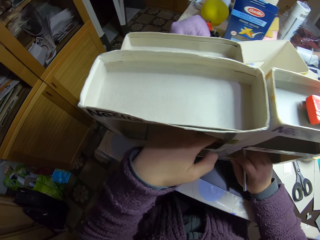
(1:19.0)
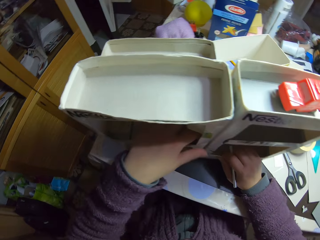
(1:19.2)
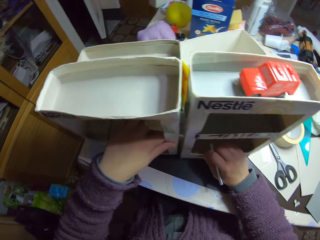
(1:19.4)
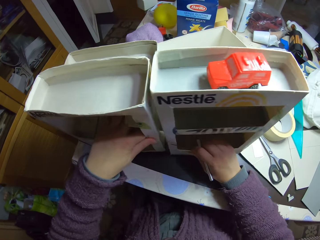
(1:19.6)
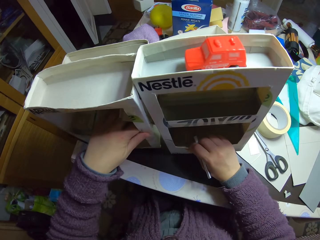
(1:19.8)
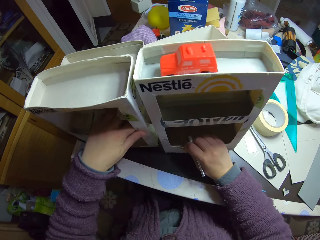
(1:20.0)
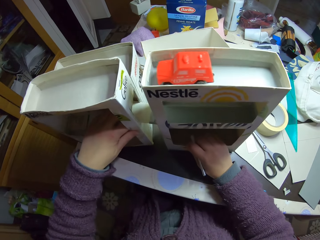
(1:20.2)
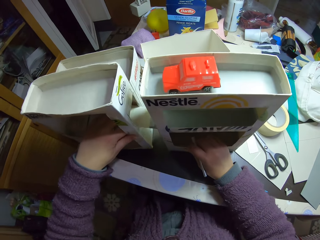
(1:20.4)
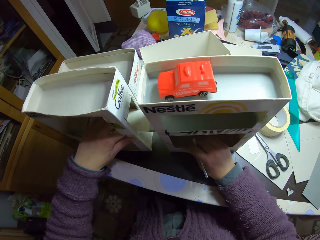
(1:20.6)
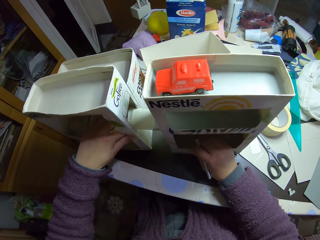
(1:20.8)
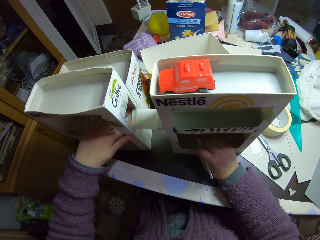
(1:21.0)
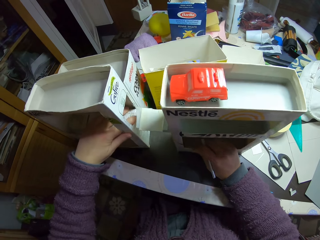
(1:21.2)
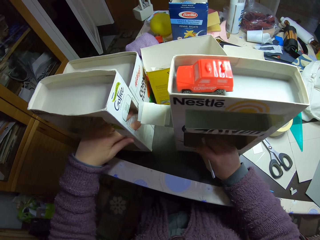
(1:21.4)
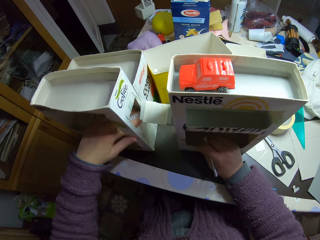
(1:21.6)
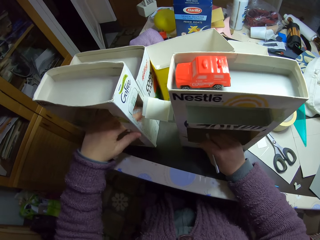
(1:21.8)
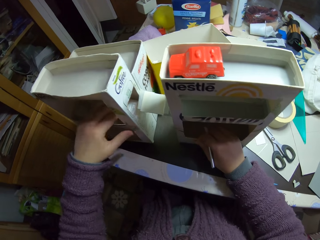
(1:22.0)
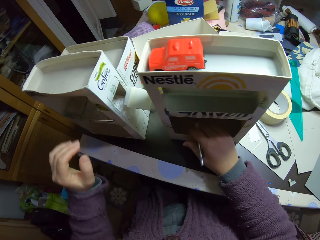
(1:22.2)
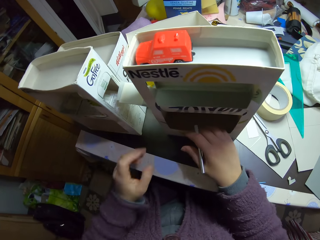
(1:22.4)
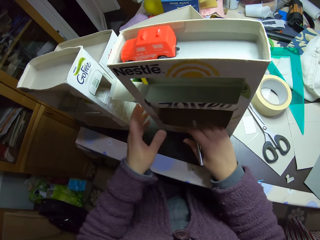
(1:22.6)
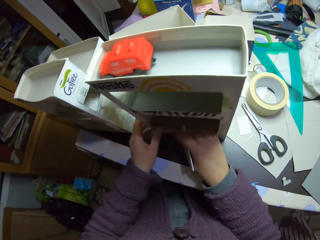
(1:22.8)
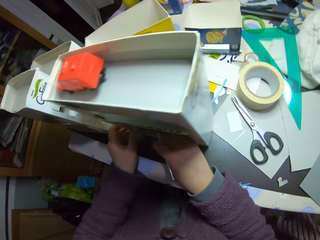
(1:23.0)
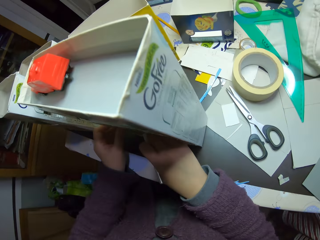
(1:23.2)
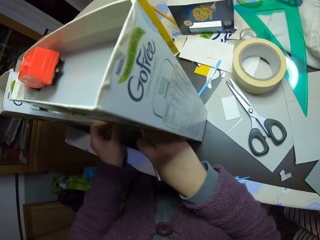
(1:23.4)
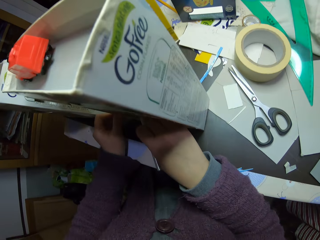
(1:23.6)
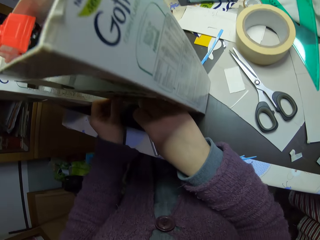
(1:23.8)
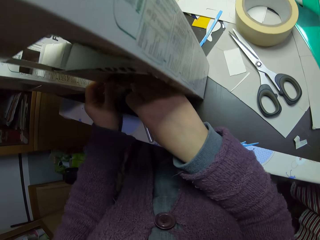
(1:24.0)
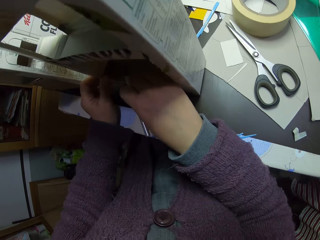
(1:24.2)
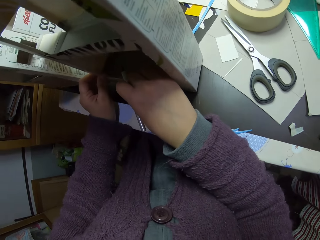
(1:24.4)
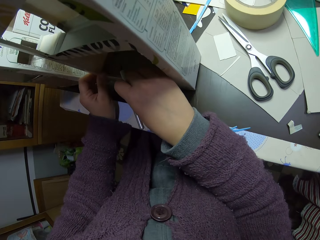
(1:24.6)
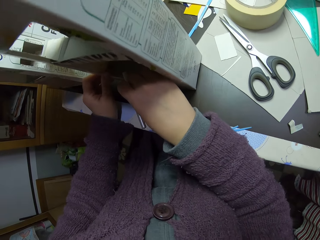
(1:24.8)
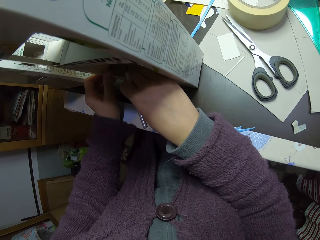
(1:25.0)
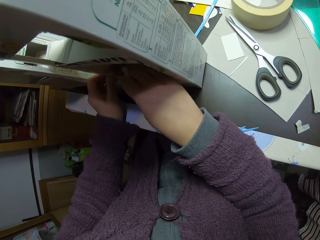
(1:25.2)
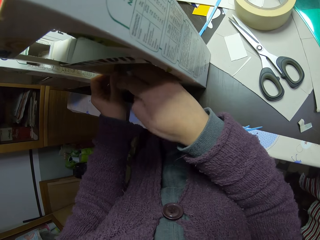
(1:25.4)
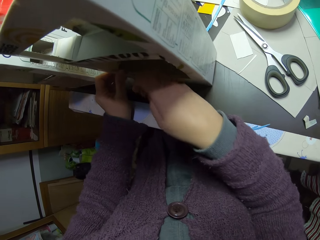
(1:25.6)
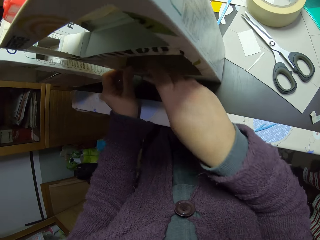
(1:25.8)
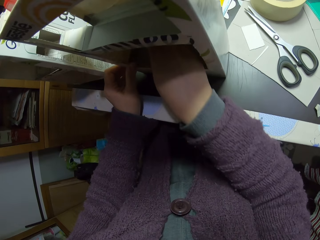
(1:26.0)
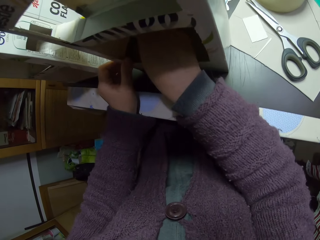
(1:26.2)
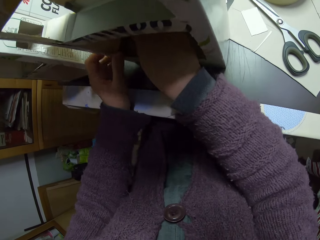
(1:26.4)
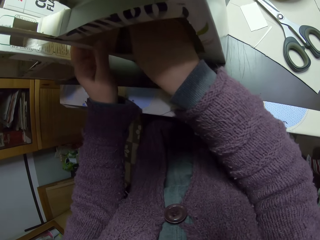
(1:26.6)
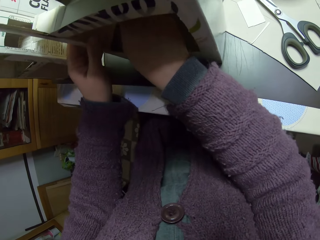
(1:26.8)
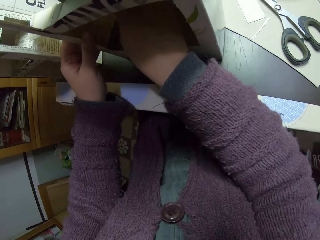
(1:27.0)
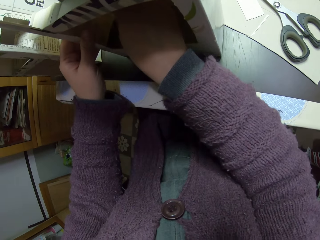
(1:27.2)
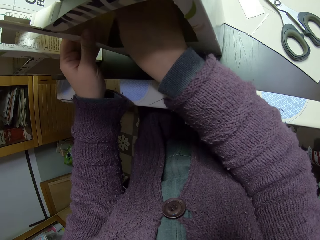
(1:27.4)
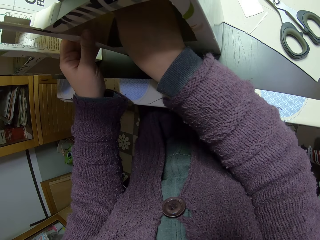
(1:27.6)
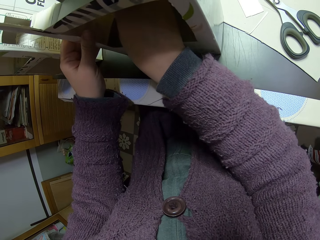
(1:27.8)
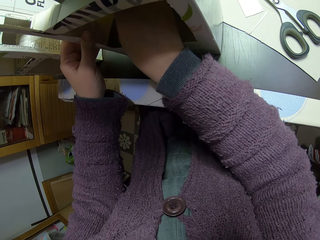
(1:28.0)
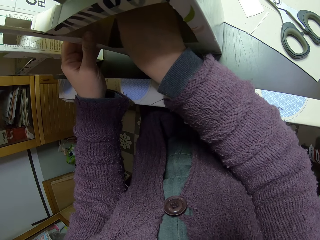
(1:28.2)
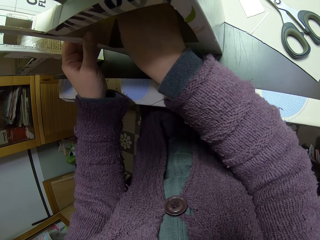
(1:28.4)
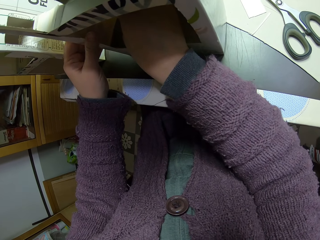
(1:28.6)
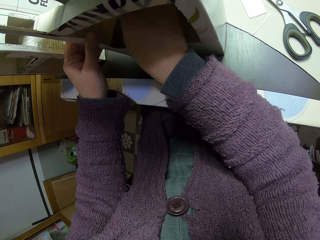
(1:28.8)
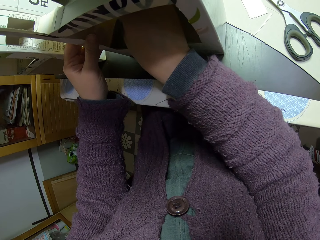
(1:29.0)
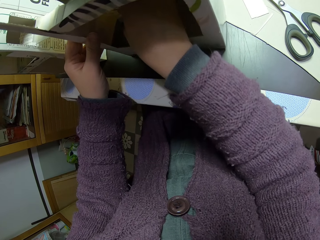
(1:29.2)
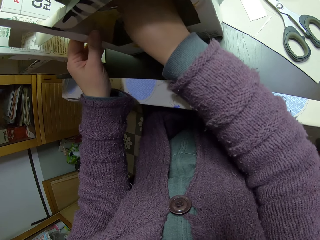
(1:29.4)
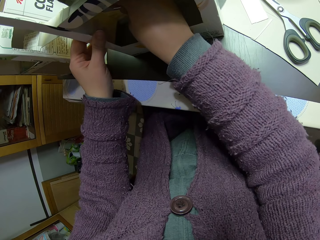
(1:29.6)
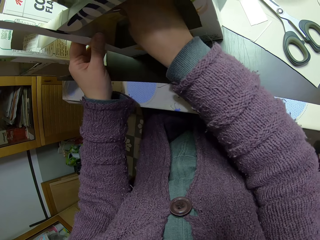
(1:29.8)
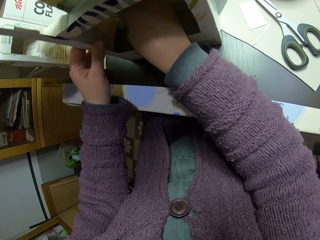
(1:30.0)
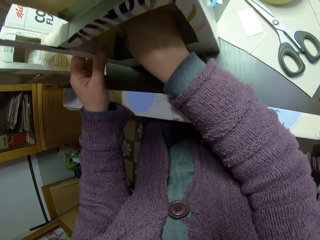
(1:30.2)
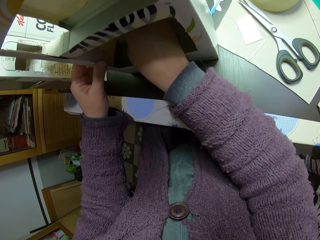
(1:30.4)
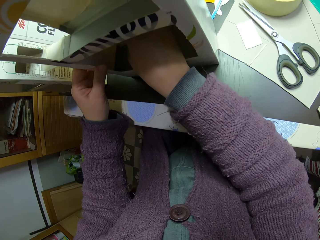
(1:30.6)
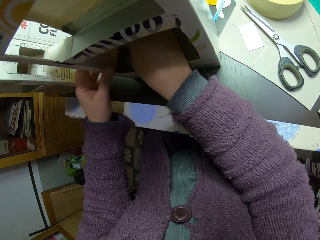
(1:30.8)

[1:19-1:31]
The camera wearer separates the carton craft from each other. They look at the carton. They hold something.

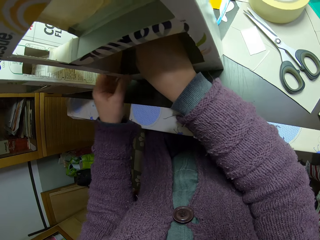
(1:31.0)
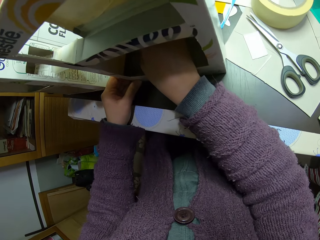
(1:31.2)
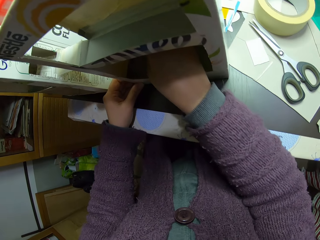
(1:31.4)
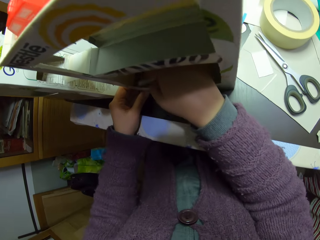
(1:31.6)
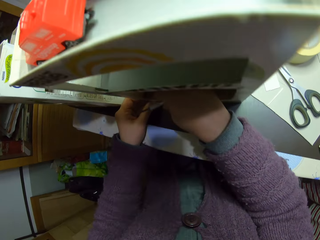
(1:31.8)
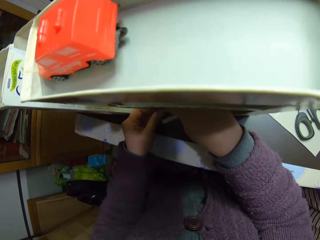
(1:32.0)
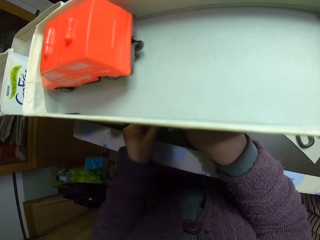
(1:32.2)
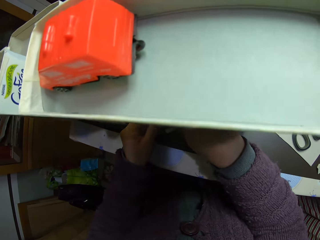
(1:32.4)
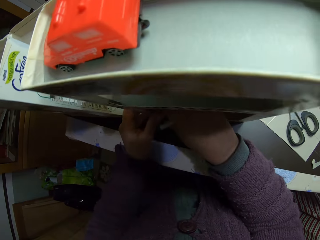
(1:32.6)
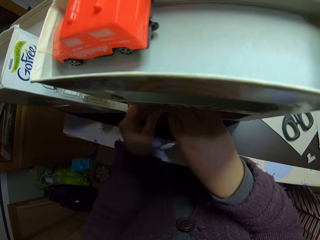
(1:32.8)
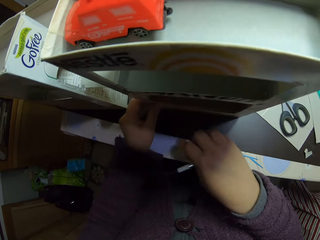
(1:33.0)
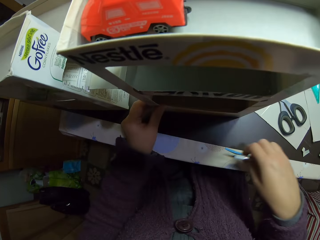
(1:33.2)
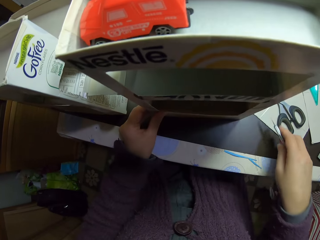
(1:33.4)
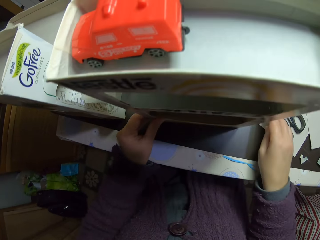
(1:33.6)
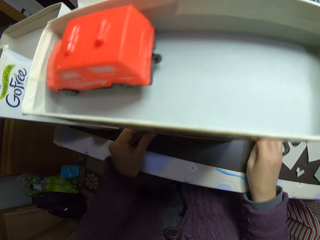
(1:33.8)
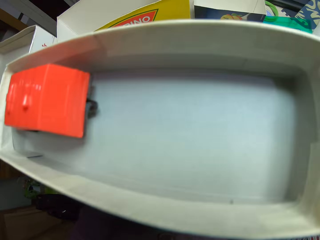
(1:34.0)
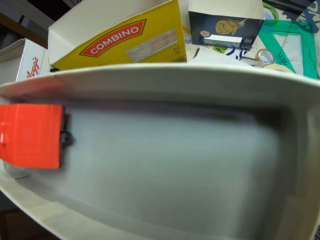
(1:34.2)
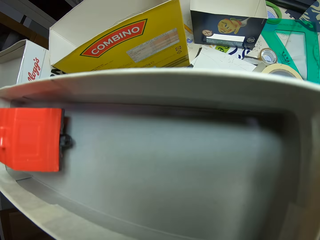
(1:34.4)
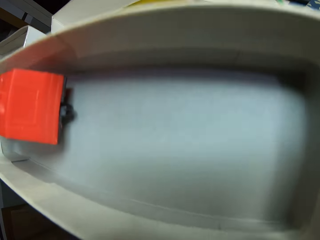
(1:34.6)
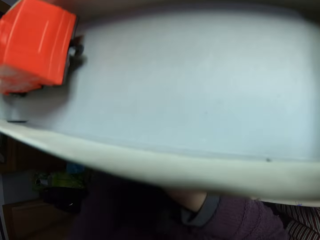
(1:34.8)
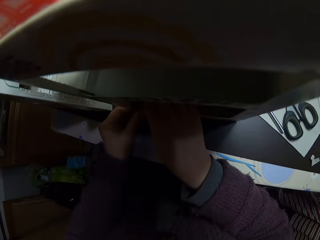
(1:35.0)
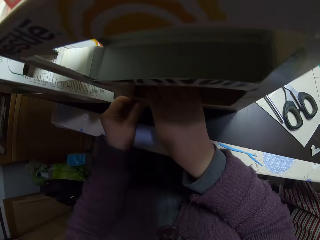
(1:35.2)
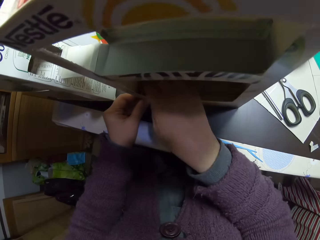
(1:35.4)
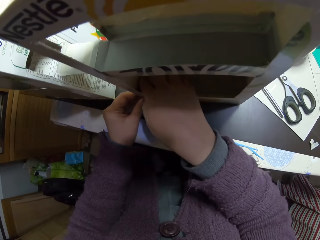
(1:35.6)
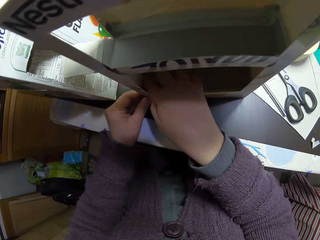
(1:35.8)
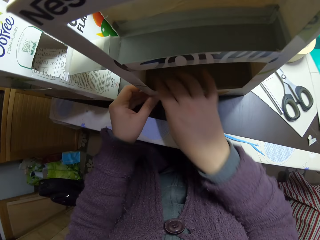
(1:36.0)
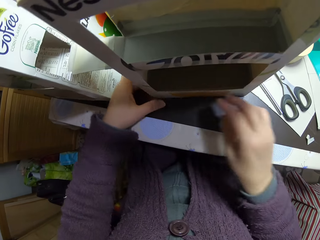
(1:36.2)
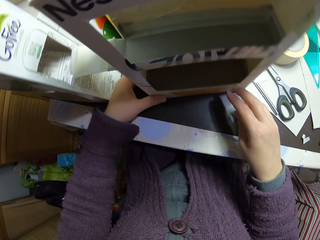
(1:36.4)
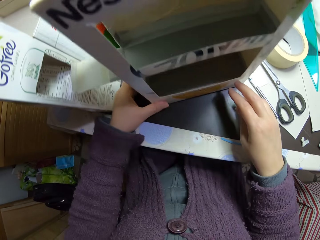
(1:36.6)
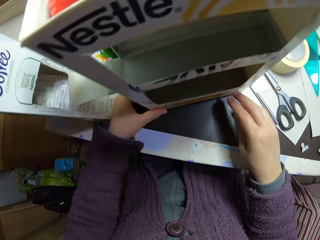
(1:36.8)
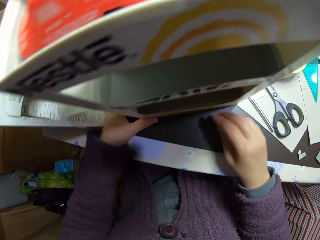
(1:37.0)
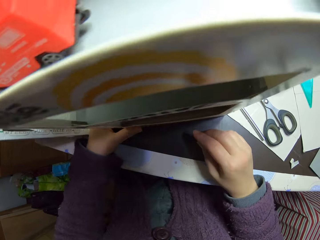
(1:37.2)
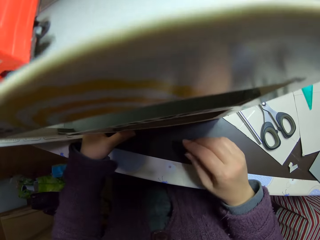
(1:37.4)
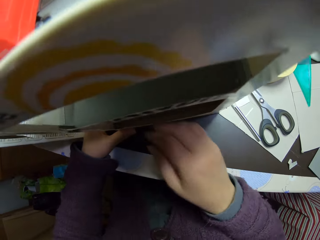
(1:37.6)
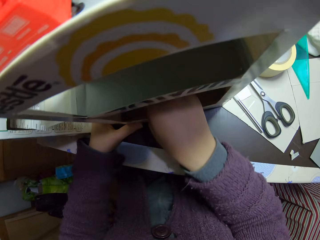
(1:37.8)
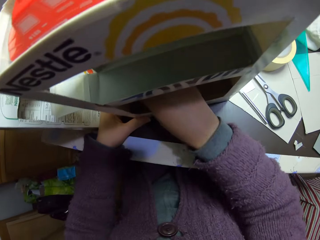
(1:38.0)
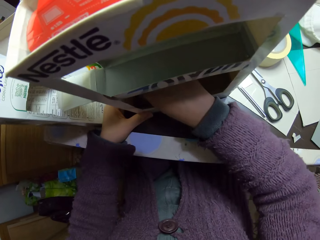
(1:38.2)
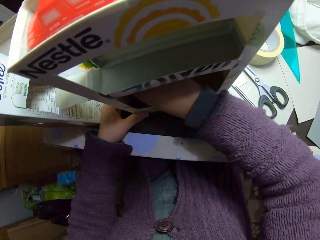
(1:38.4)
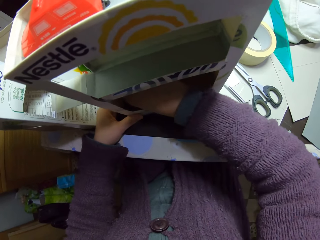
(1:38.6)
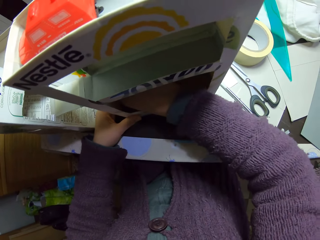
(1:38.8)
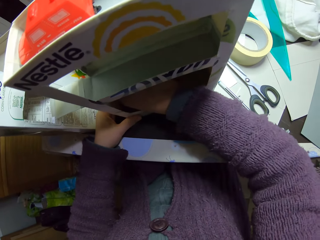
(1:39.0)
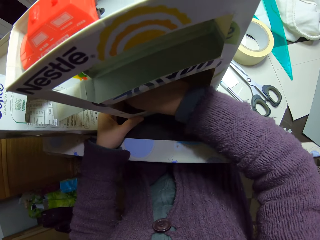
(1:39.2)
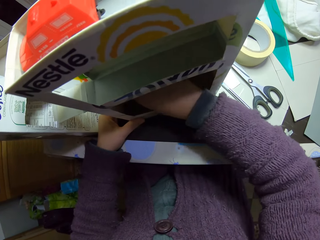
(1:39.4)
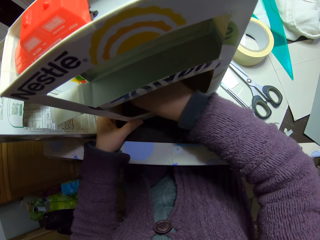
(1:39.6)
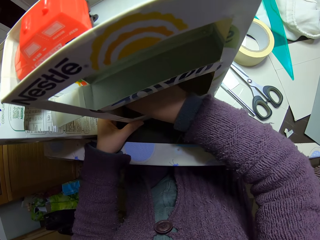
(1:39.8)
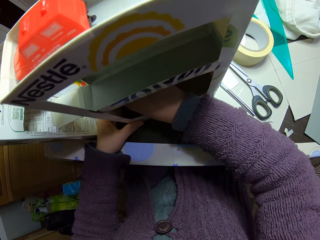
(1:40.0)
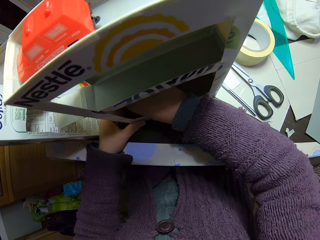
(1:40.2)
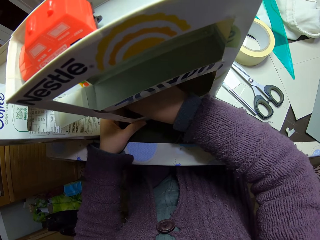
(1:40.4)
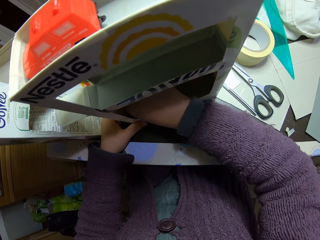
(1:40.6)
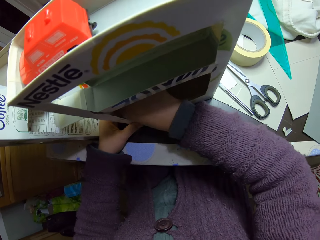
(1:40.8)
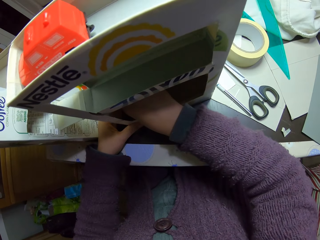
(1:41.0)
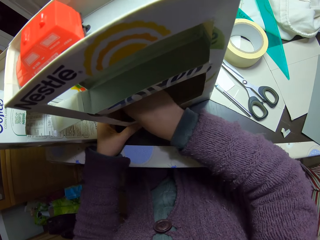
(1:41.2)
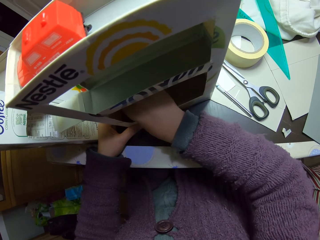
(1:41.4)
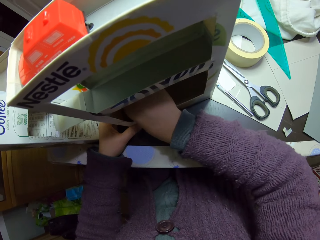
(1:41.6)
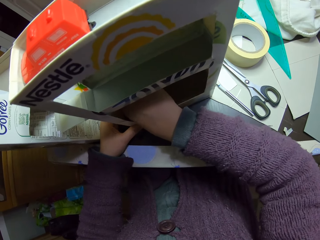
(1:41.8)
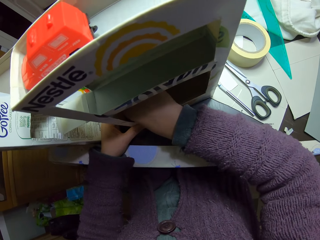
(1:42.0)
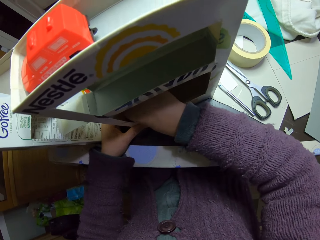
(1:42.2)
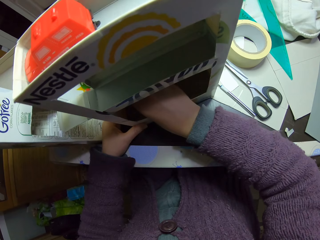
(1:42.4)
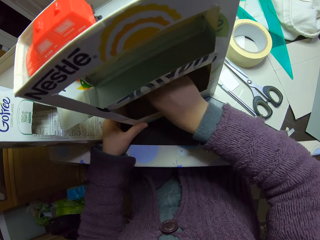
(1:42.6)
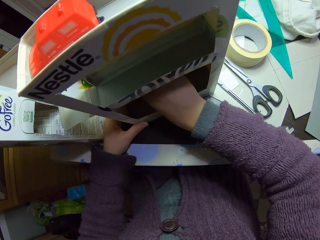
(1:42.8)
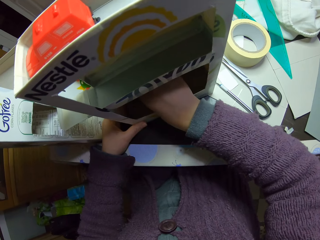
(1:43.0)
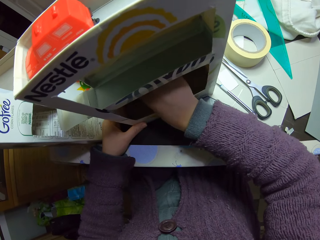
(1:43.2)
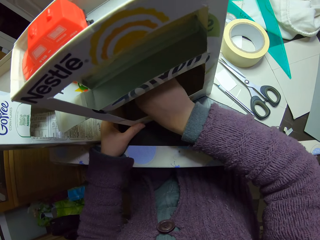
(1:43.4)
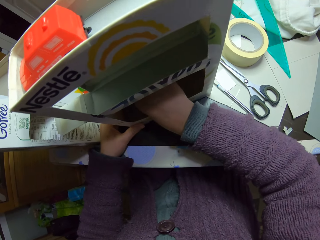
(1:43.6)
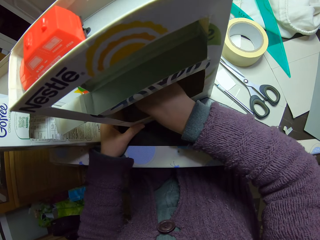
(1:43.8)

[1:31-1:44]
The camera wearer drops the utility knife on the table. He looks at the carton. He adjusts the carton craft with his hands. He holds something.
